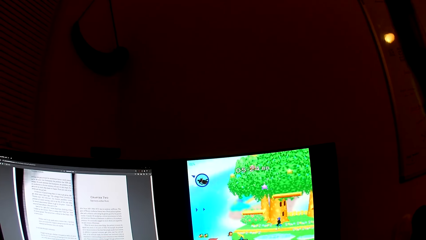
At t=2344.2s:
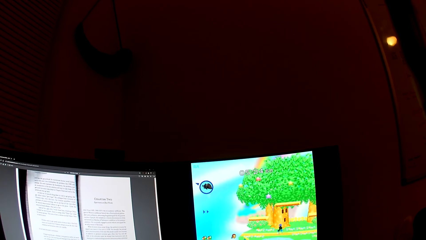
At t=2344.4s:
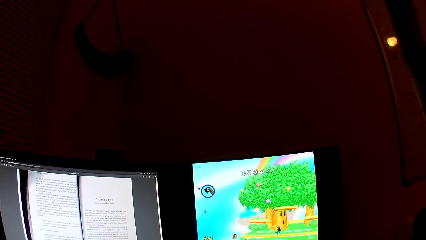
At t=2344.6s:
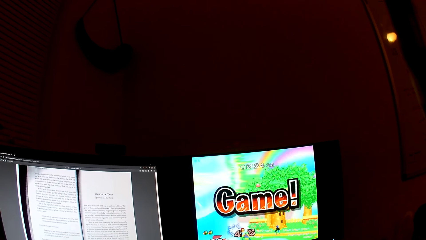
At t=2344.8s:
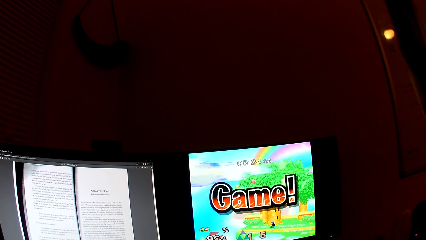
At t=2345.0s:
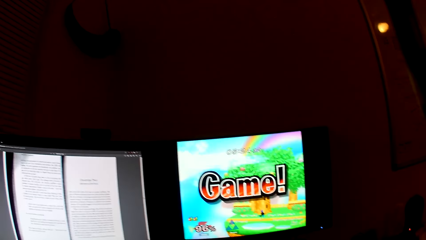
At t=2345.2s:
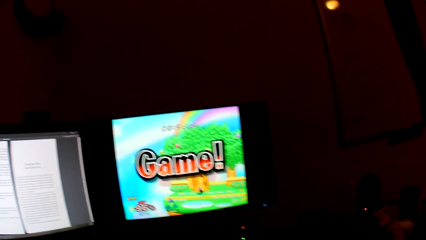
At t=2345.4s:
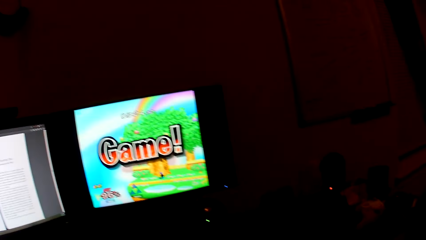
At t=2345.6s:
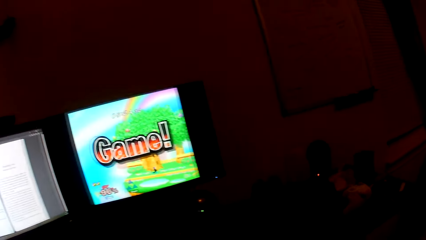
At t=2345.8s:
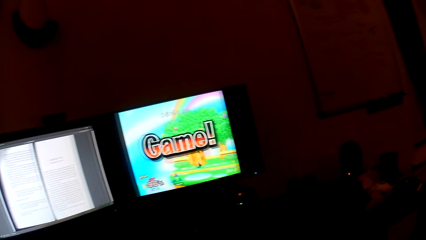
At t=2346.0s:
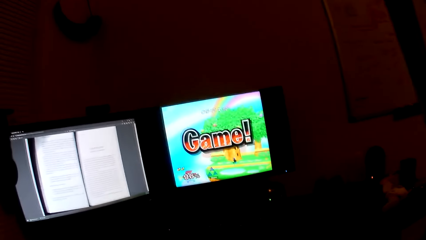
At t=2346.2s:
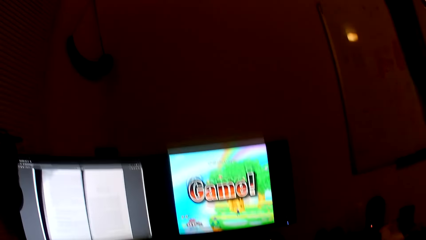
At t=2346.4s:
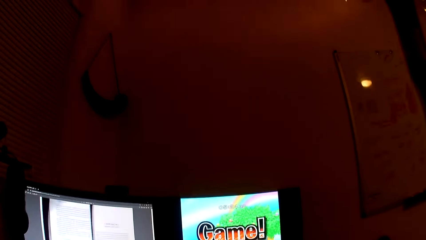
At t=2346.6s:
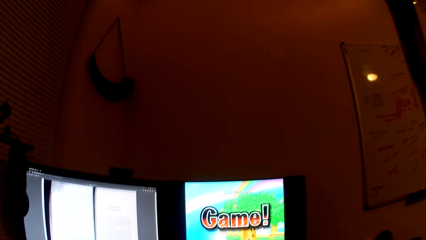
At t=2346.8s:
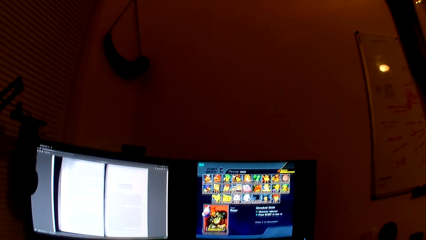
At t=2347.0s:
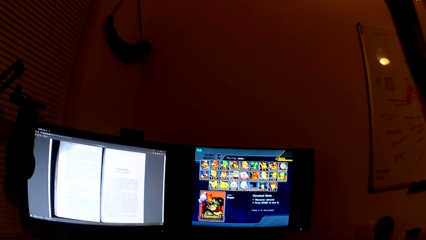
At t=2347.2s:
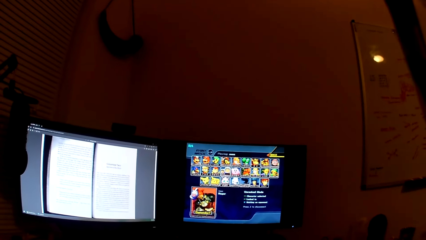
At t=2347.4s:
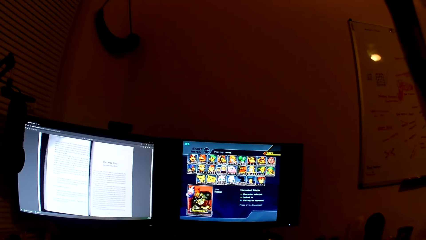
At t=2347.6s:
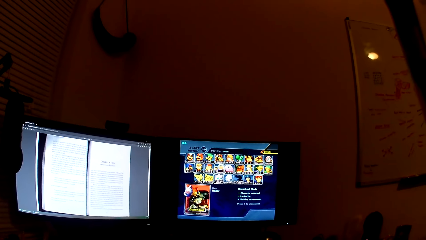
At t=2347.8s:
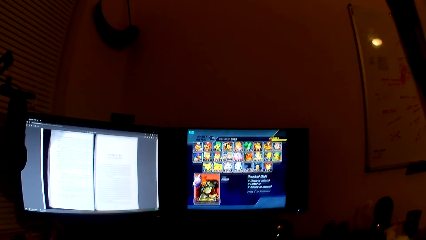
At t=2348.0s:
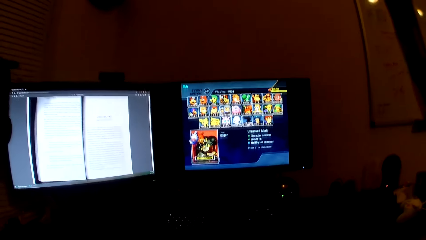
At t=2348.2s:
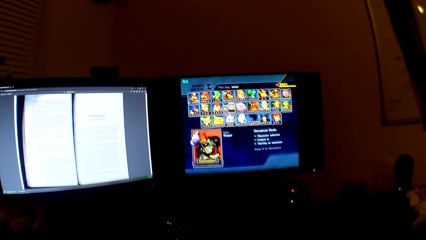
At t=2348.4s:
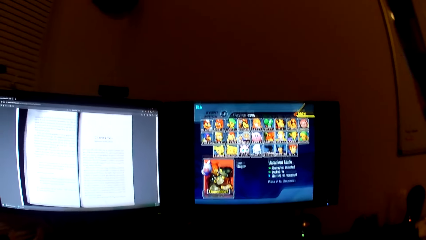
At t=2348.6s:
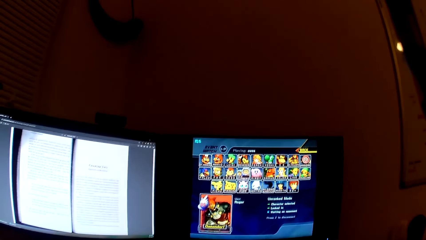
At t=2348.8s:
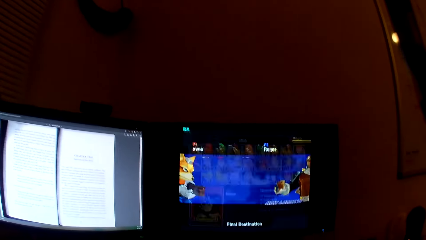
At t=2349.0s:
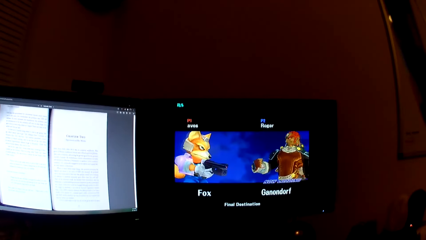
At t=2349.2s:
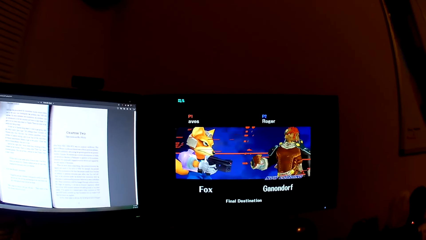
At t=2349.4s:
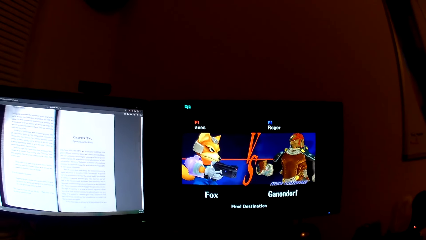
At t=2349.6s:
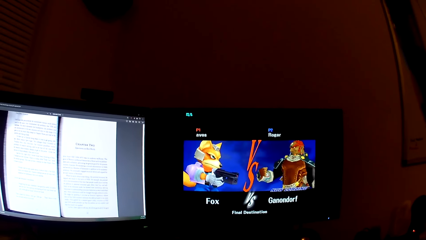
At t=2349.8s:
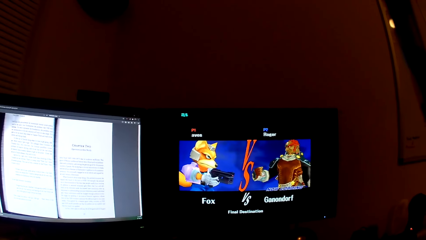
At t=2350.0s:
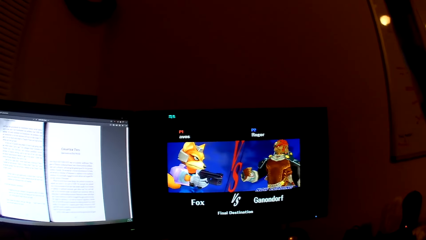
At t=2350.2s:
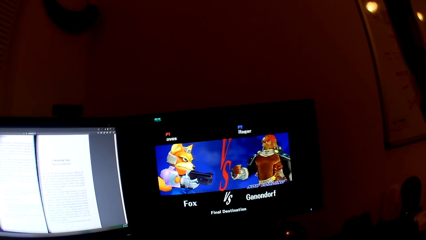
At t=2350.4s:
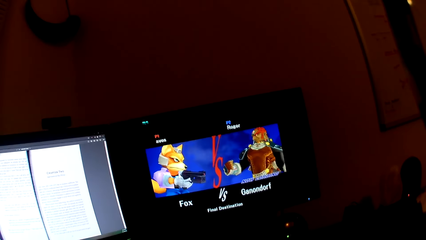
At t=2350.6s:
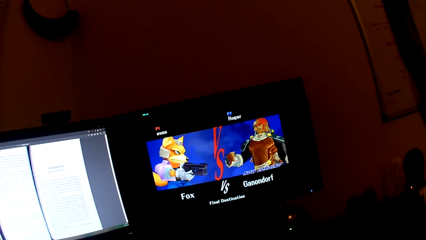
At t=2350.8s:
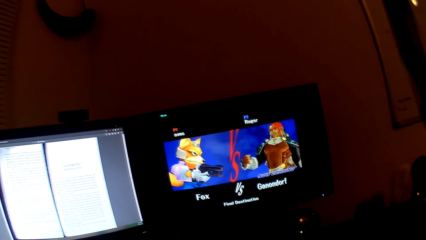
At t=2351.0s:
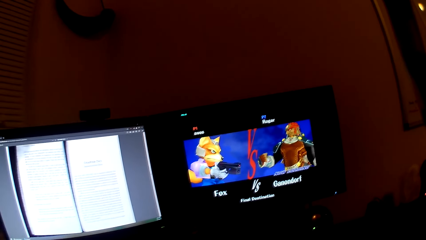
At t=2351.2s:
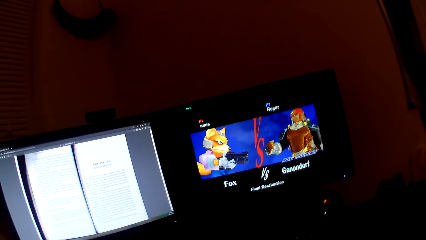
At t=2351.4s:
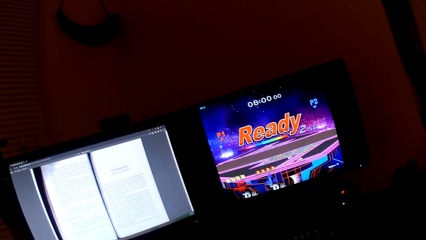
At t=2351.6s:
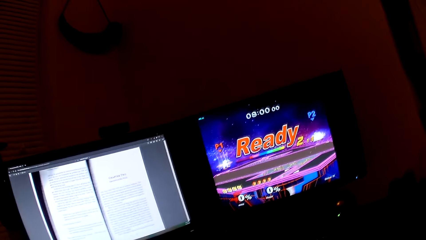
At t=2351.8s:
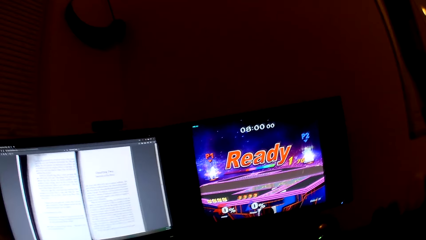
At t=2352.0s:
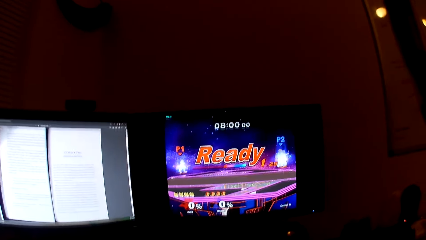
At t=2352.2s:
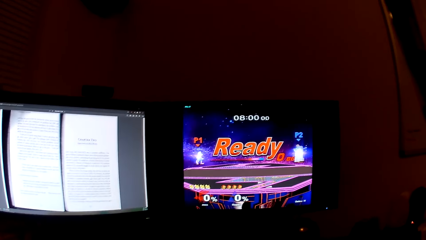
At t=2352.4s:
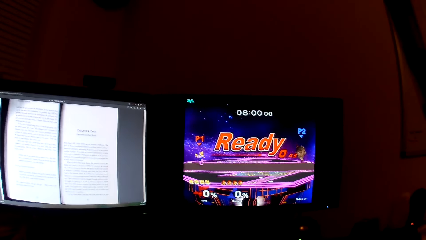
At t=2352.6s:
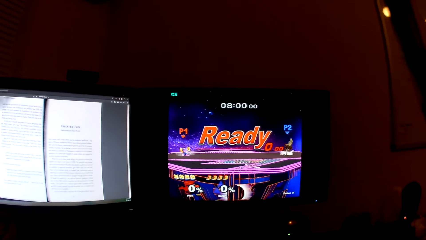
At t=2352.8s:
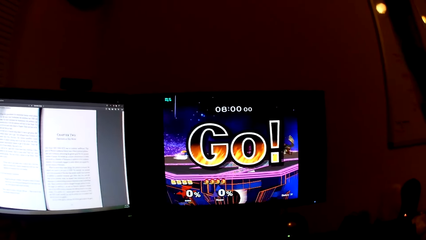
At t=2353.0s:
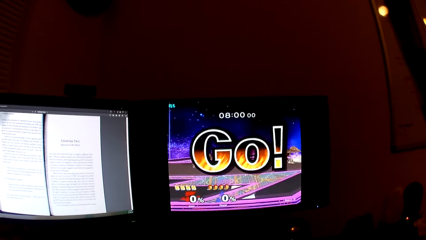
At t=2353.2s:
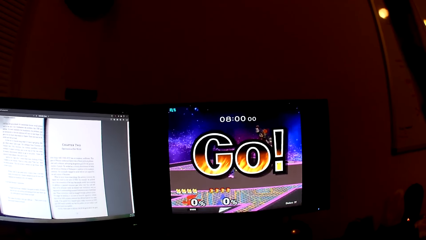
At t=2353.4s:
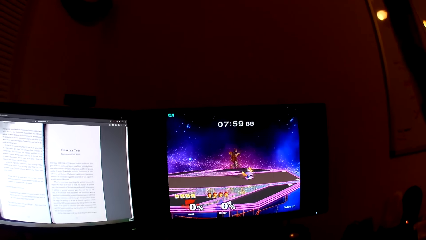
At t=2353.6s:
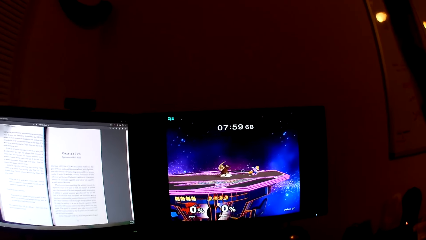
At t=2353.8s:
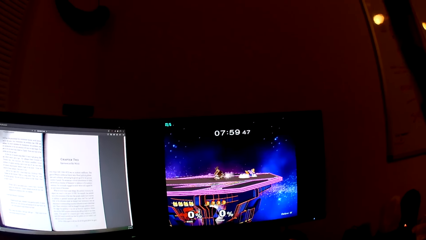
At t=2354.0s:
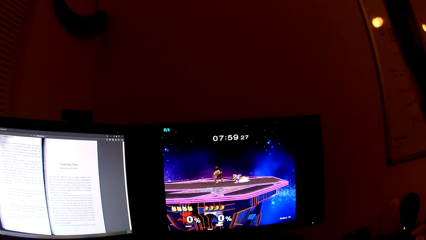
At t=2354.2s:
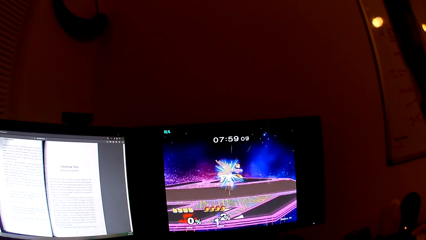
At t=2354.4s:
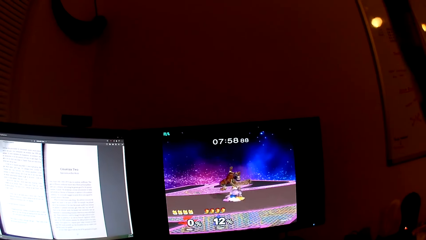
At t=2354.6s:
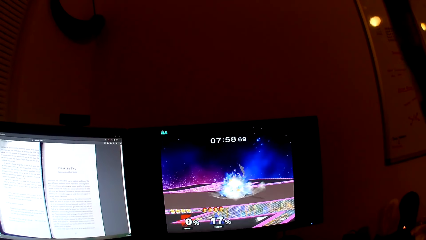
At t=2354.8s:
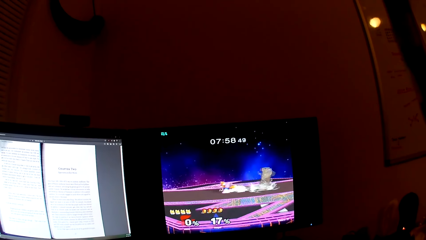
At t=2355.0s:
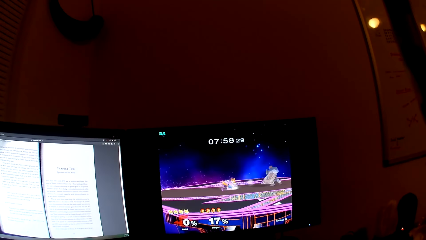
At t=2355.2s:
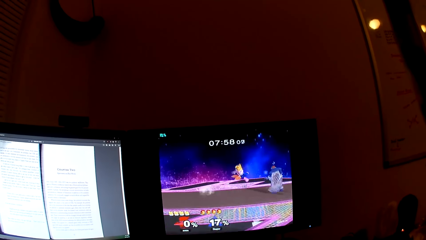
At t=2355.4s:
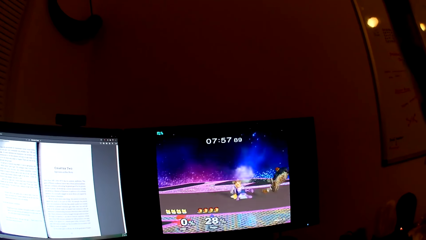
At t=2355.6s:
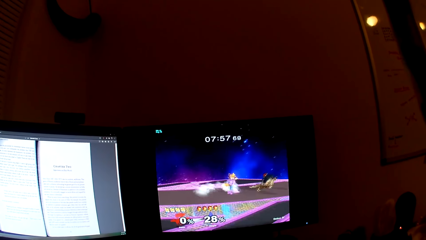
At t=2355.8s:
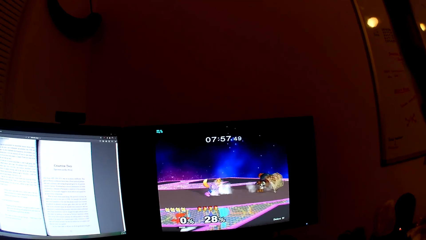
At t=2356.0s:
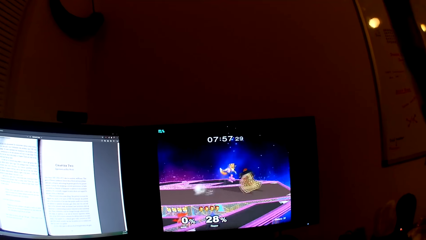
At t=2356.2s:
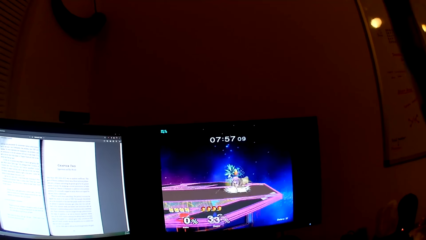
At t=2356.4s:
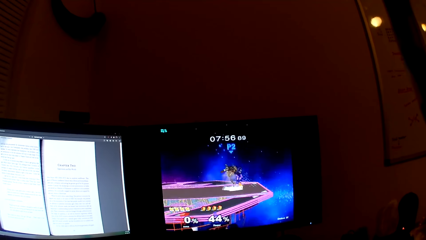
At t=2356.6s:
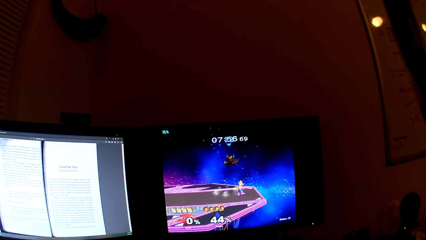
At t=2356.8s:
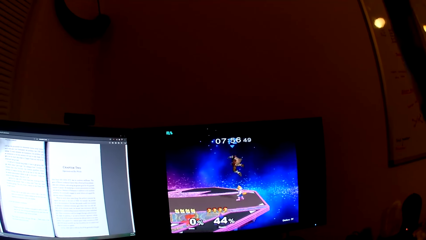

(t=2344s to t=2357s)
The camera wearer looks around. They look at the computer.
